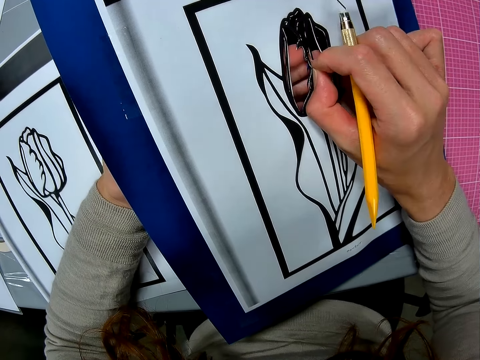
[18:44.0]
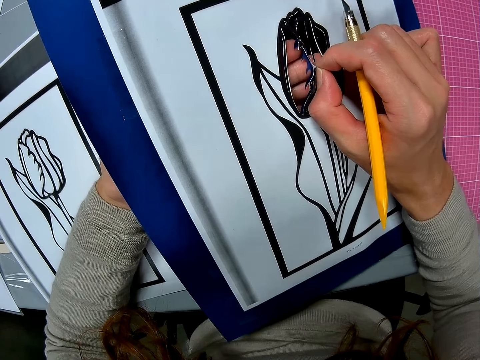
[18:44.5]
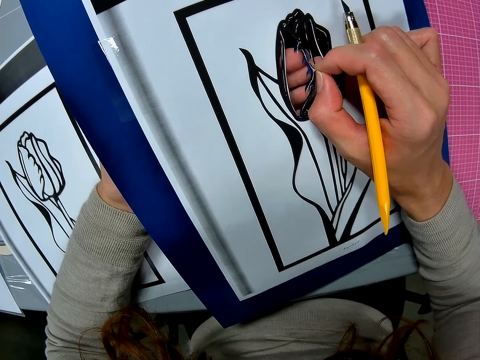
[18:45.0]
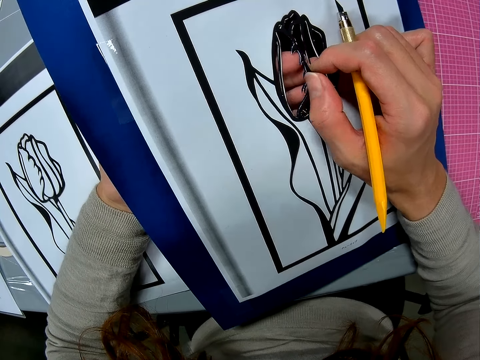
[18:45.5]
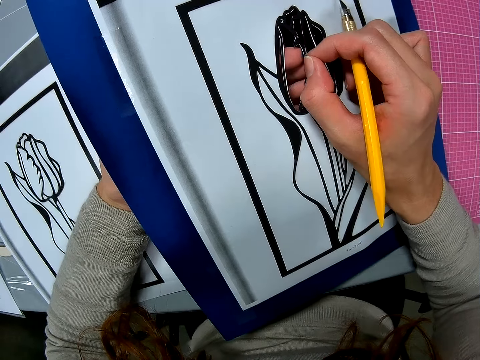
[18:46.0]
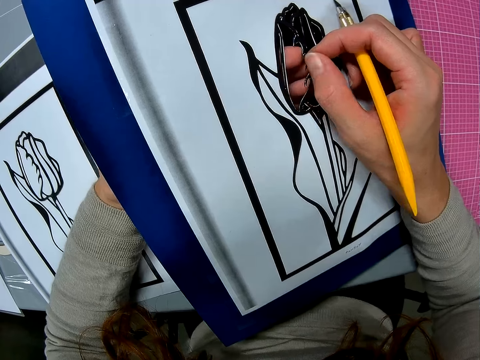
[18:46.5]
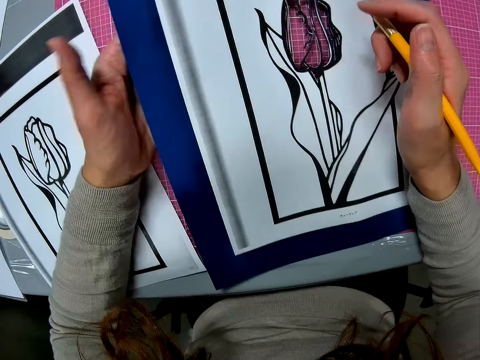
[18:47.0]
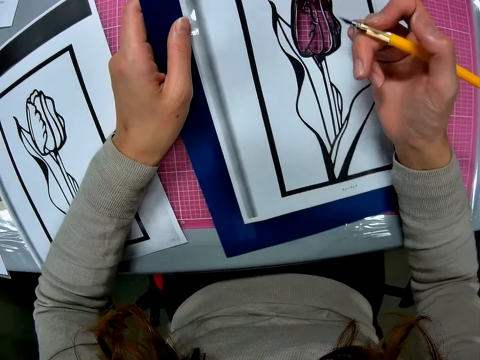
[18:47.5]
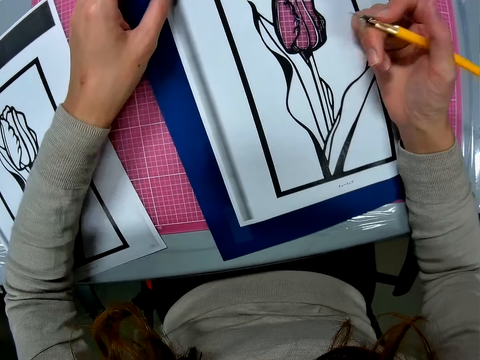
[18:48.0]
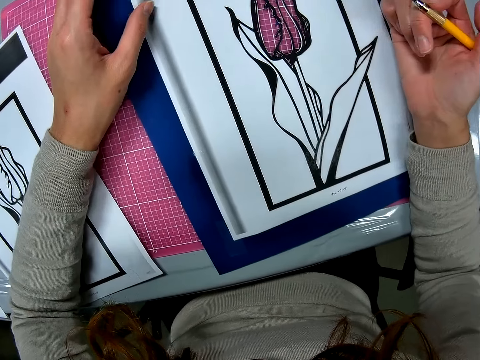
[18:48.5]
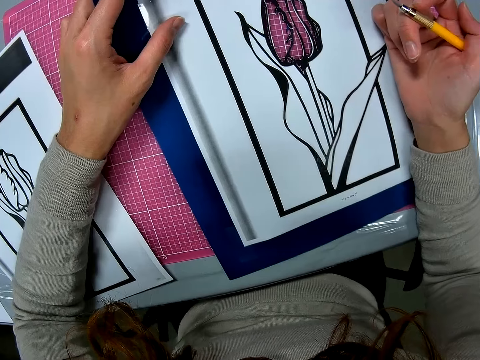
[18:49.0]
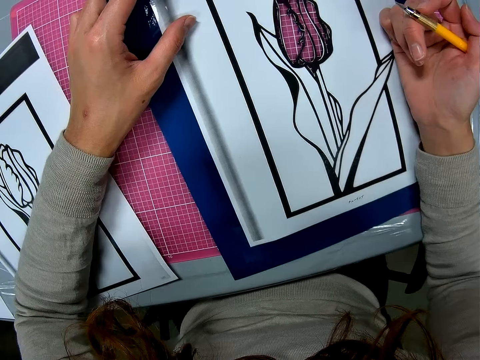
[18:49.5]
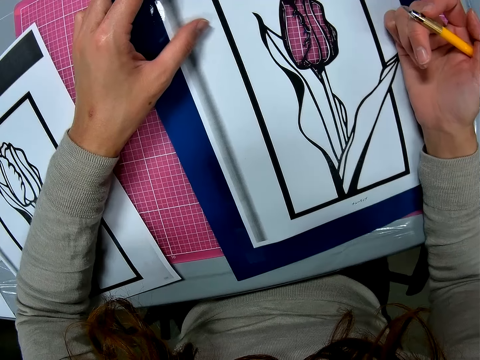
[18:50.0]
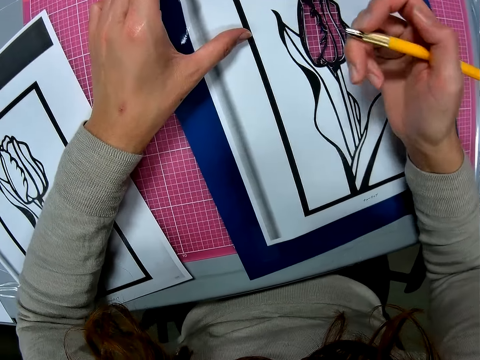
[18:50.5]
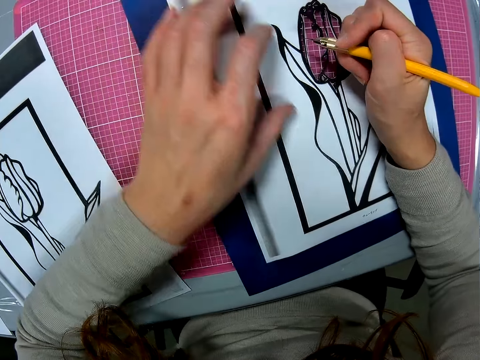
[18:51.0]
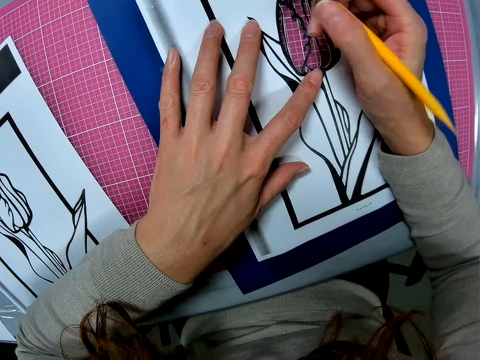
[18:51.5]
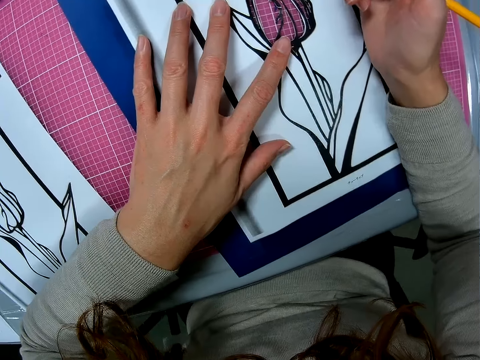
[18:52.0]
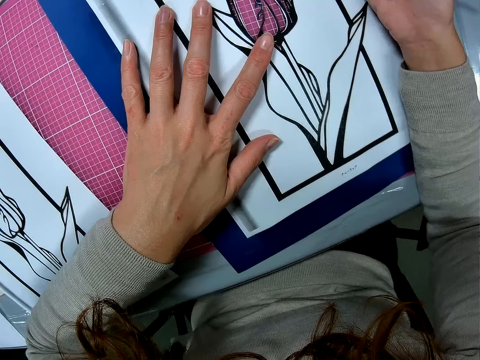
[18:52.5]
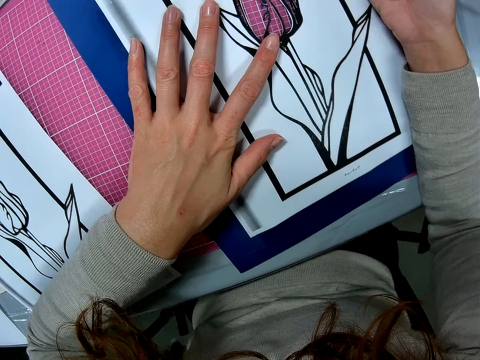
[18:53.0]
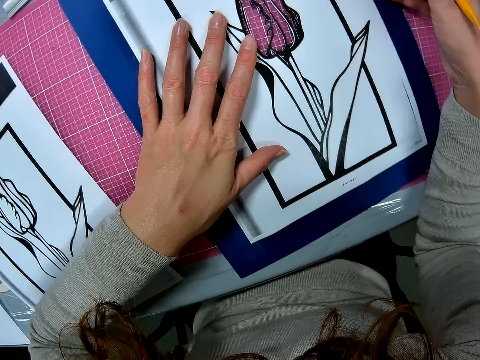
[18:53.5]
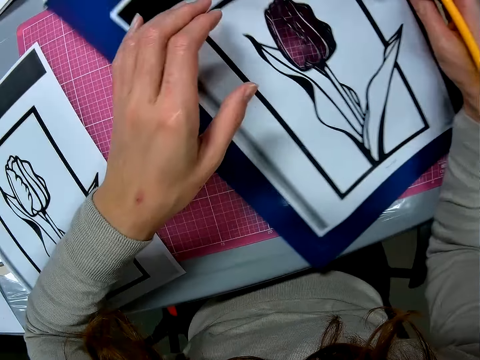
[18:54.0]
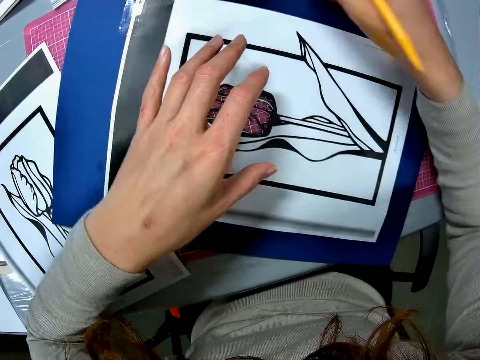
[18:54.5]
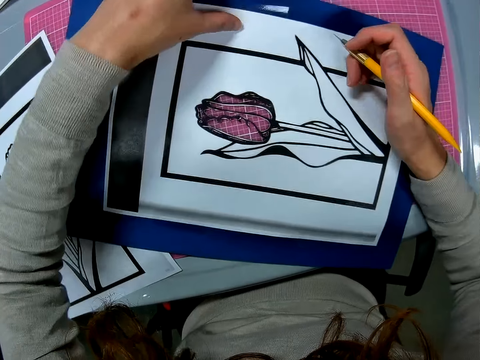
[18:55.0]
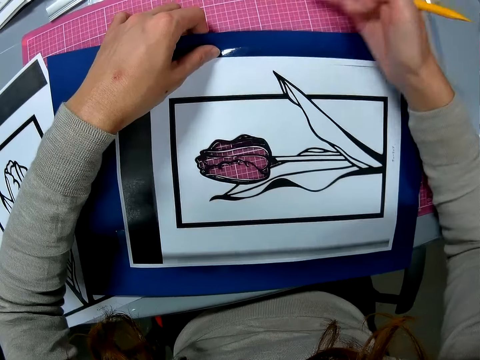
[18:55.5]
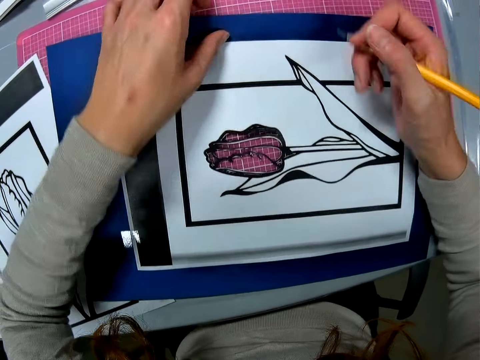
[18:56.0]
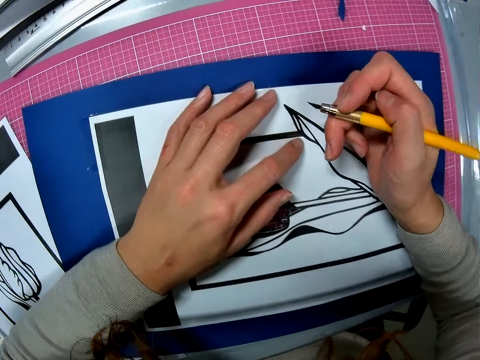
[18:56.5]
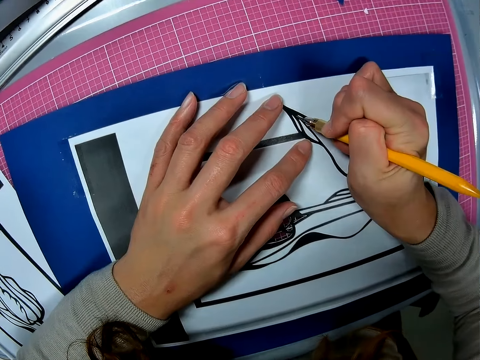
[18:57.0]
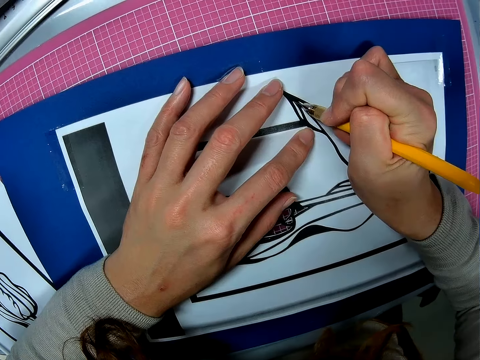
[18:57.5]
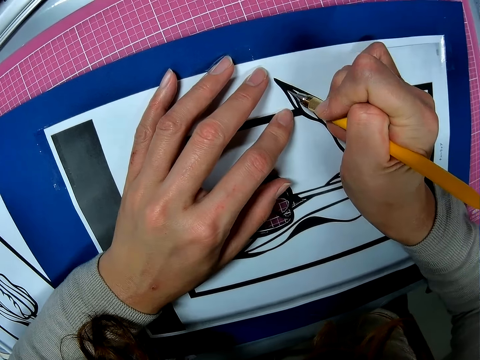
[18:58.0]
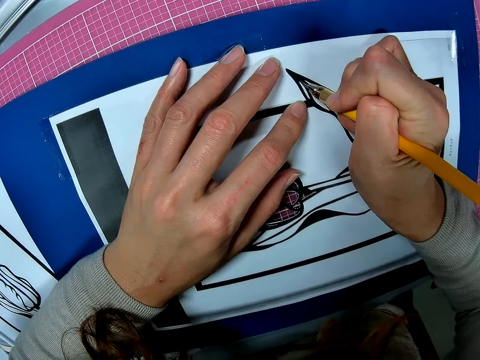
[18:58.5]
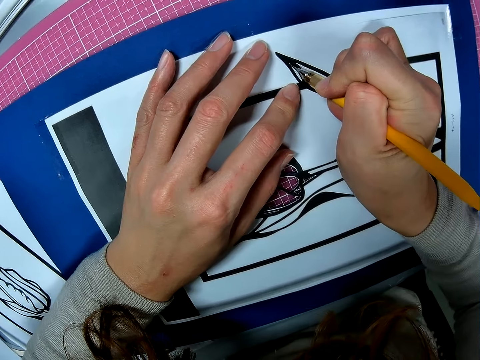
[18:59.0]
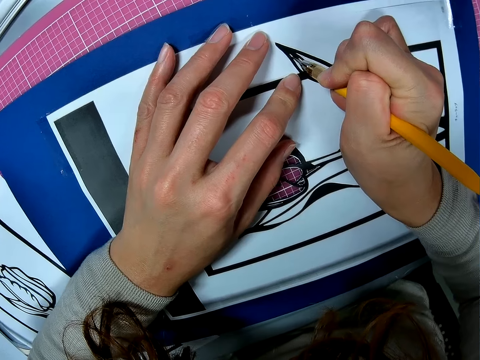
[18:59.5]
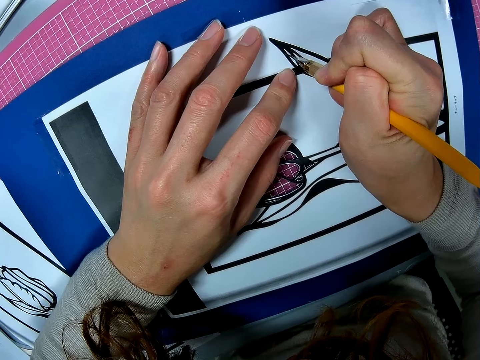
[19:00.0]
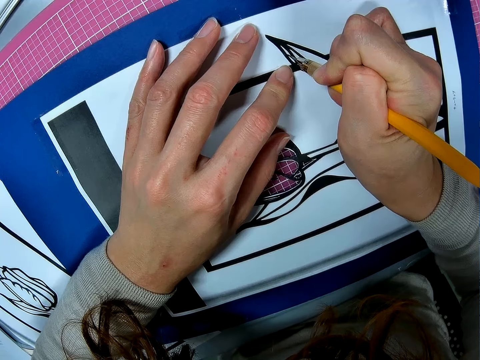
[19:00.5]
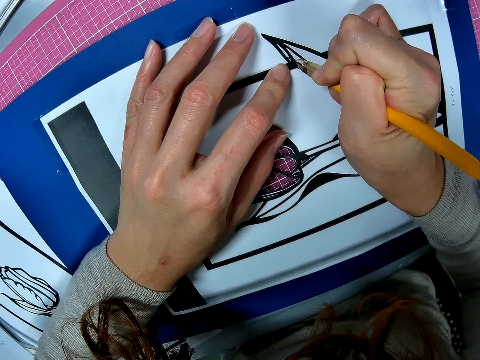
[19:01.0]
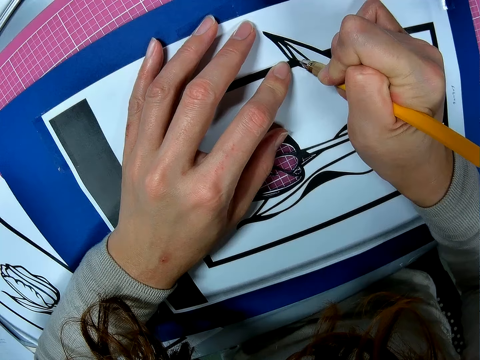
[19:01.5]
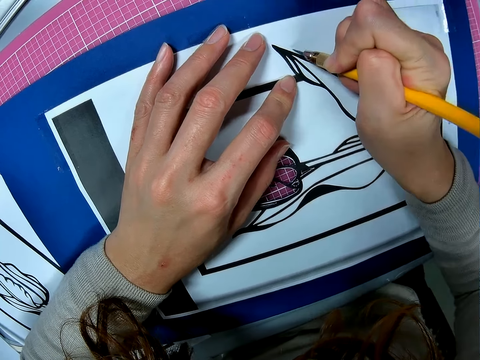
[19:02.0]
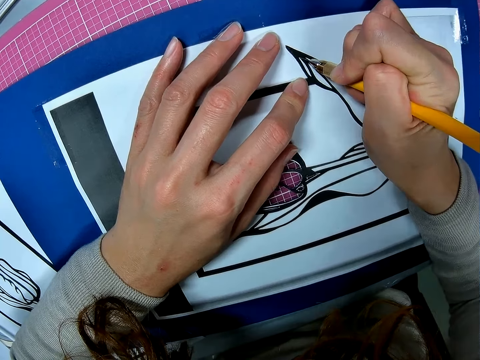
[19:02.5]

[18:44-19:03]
The camera wearer removes the pieces of paper with her hand. She puts down the paper board. She looks at the paper board. She rotates the paperboard. She adjusts the paper on the table. She continues cutting the paper with the scalpel.

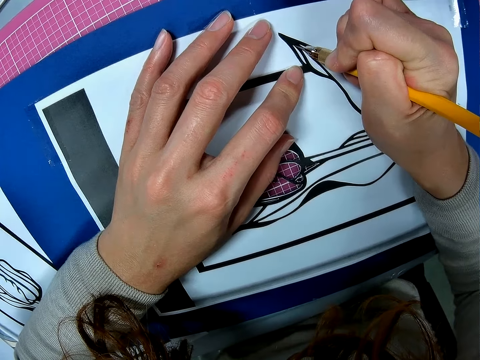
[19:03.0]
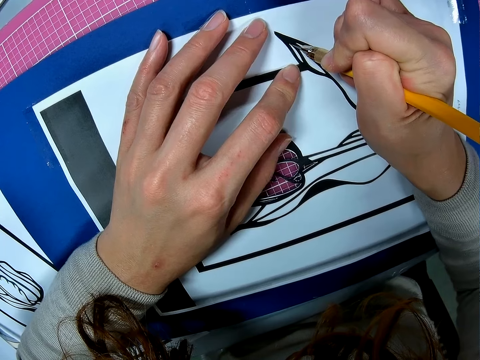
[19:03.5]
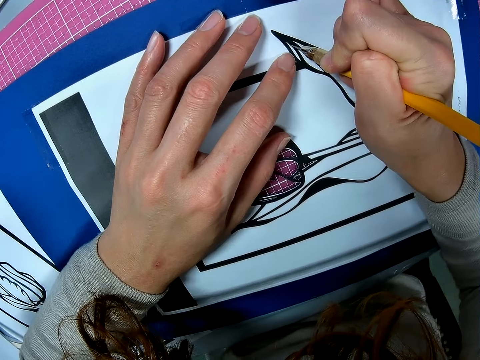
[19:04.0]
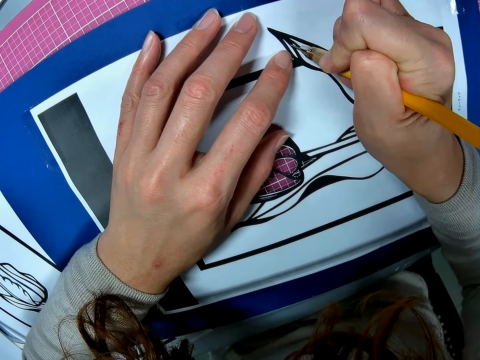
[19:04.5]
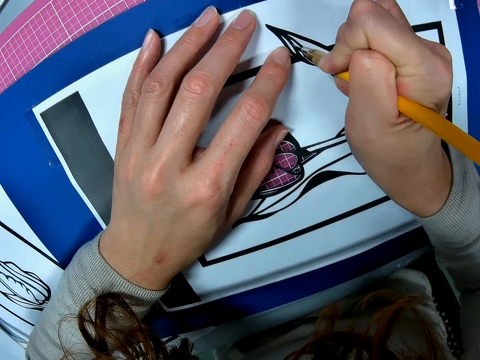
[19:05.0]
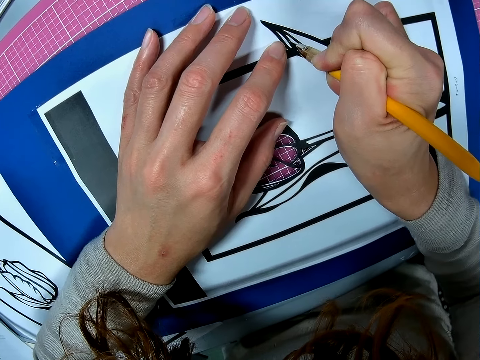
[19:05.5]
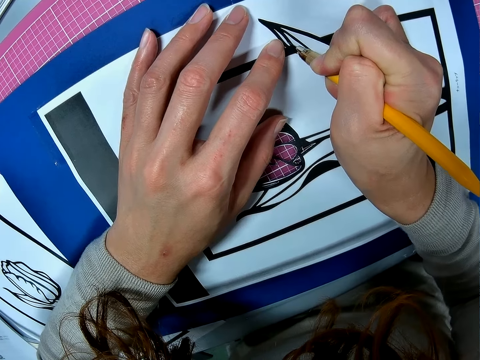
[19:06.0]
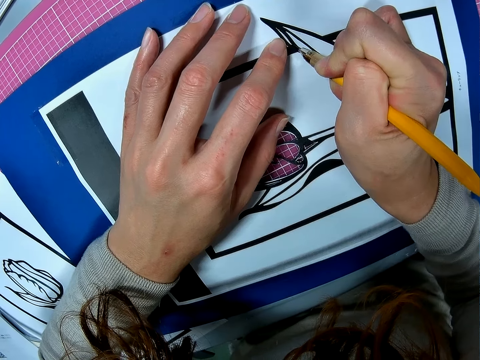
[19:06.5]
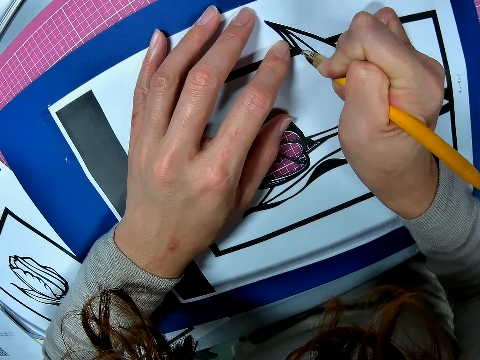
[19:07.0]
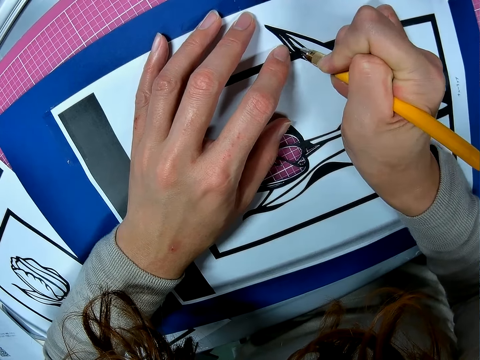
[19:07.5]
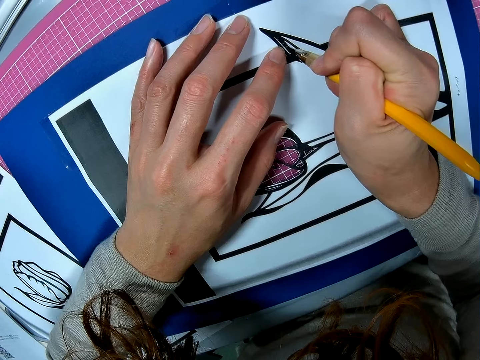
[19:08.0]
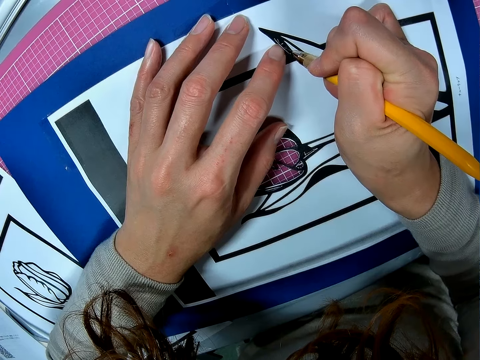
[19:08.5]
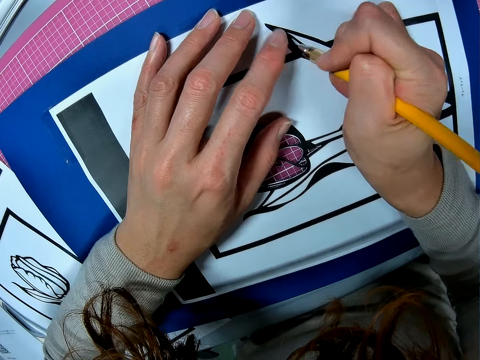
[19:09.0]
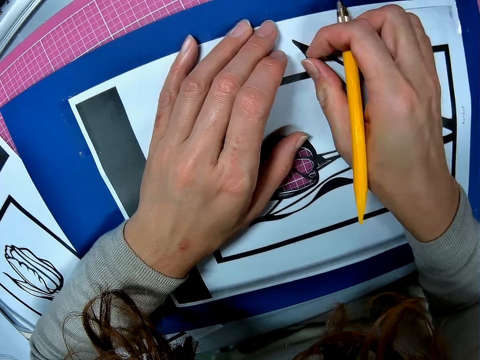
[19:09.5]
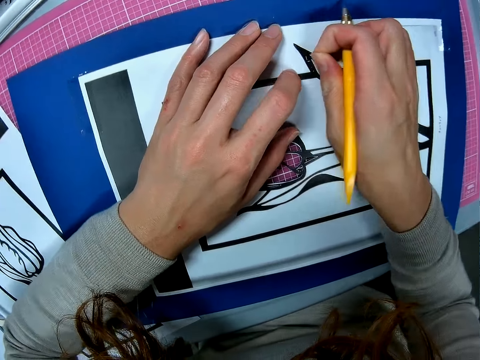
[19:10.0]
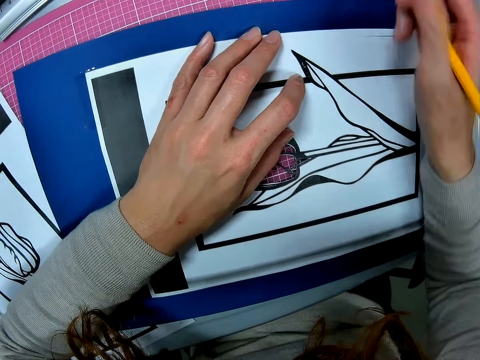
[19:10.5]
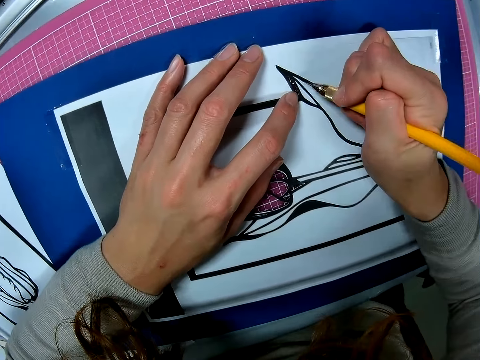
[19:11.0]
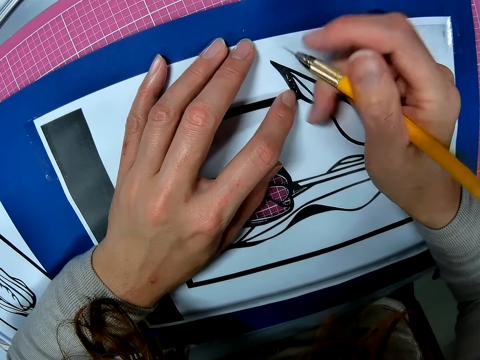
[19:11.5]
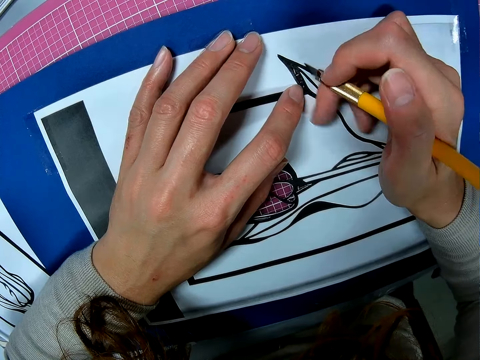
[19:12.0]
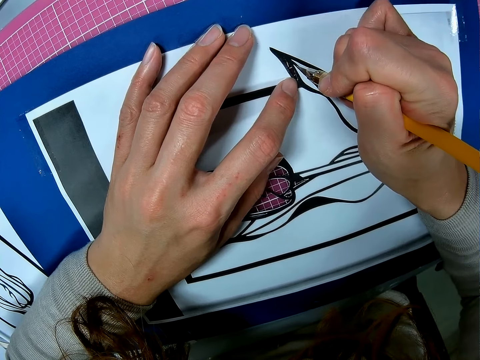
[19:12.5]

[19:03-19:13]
The camera wearer removes the piece of paper with her hand.
